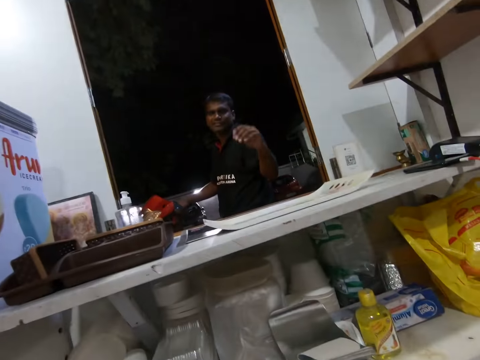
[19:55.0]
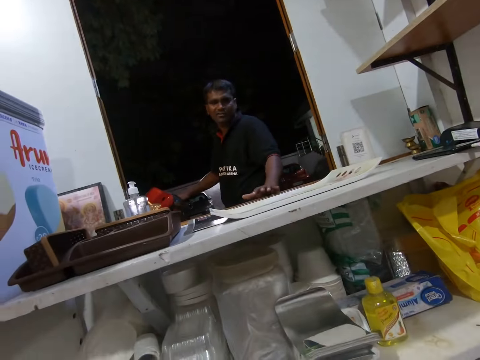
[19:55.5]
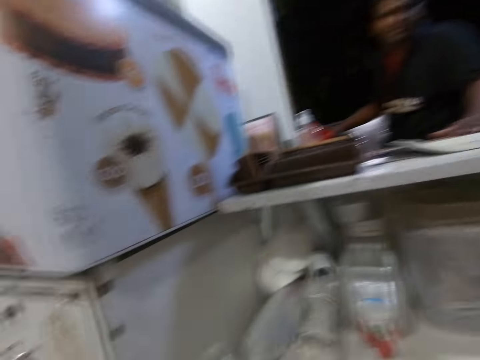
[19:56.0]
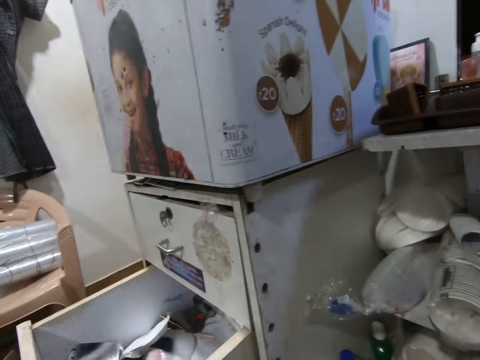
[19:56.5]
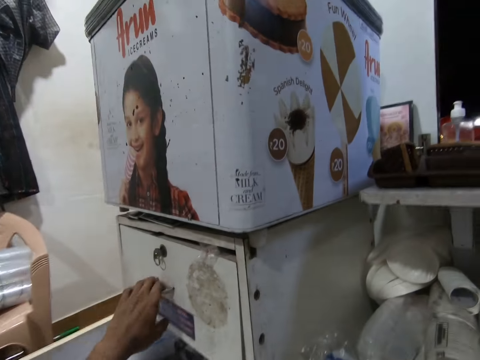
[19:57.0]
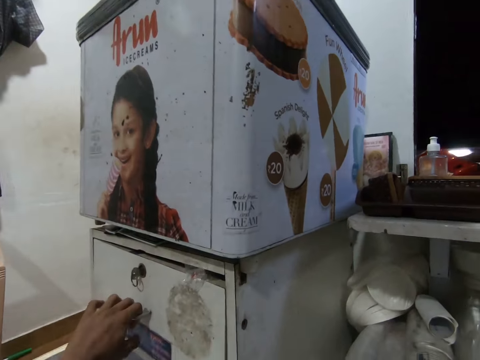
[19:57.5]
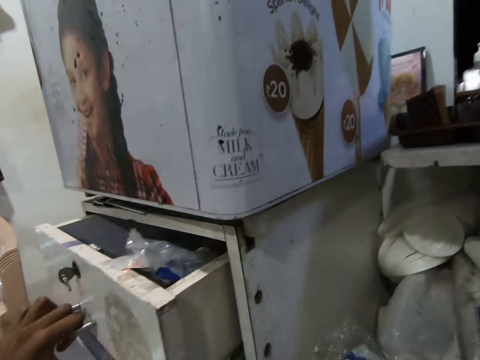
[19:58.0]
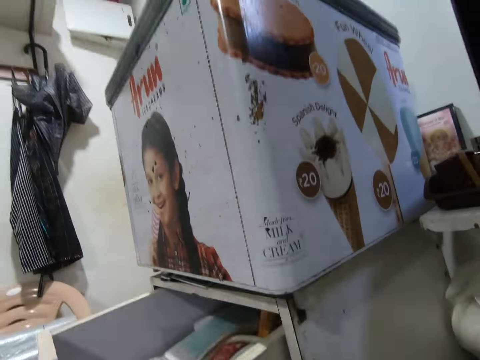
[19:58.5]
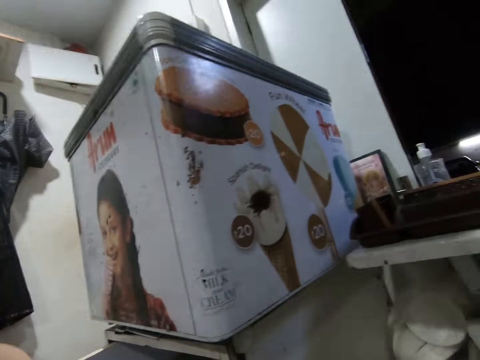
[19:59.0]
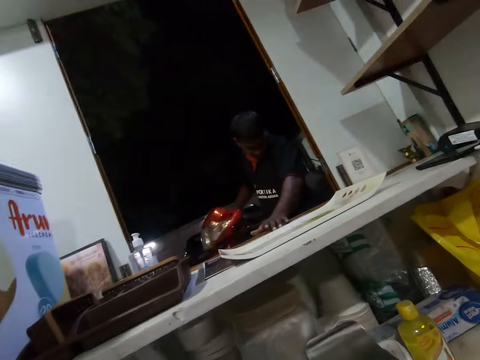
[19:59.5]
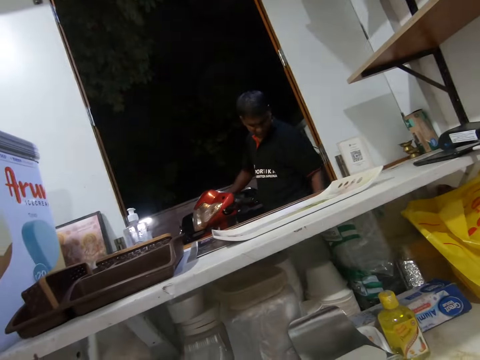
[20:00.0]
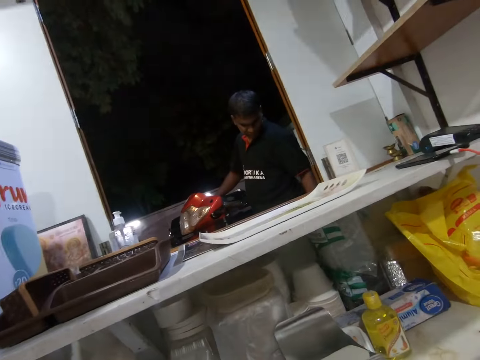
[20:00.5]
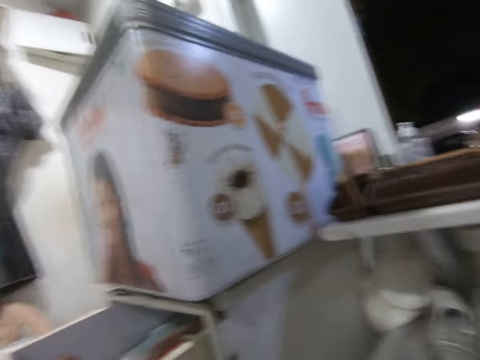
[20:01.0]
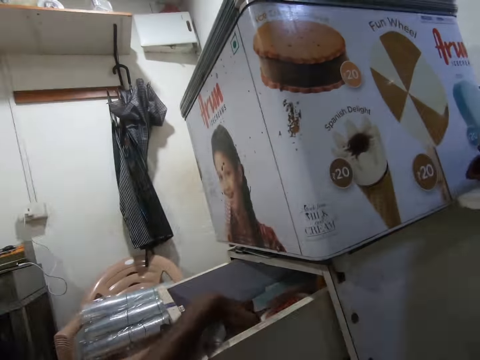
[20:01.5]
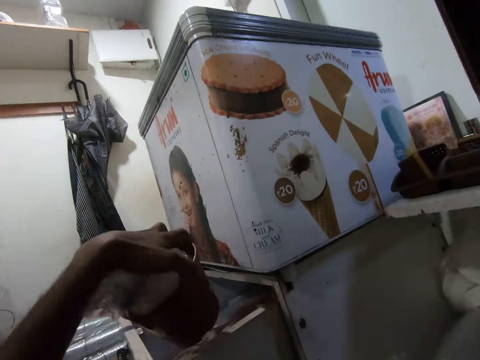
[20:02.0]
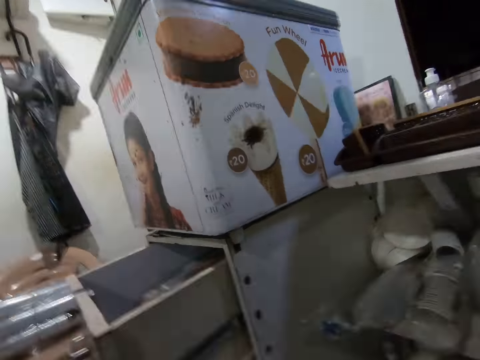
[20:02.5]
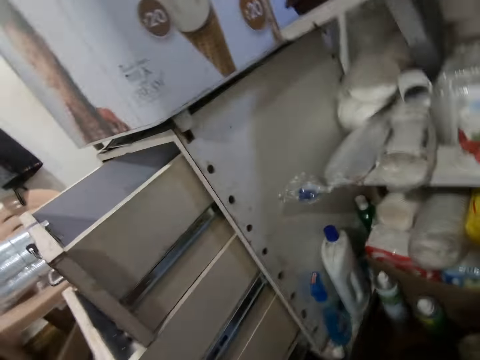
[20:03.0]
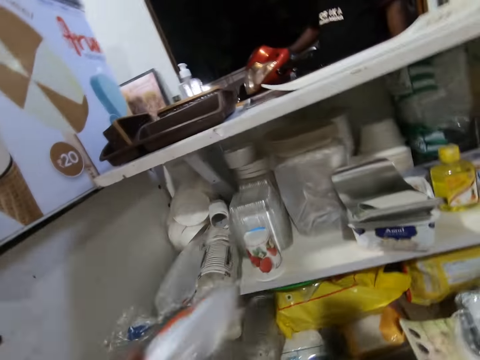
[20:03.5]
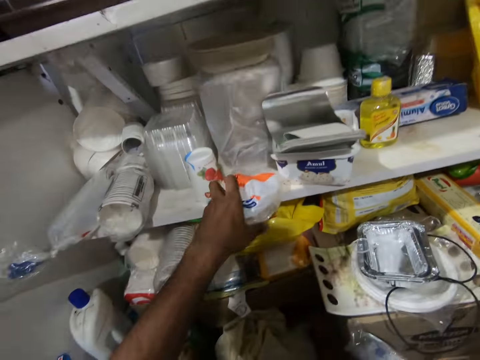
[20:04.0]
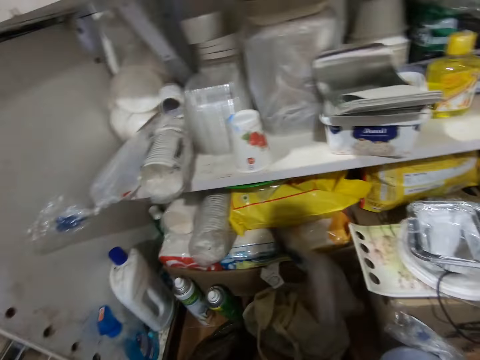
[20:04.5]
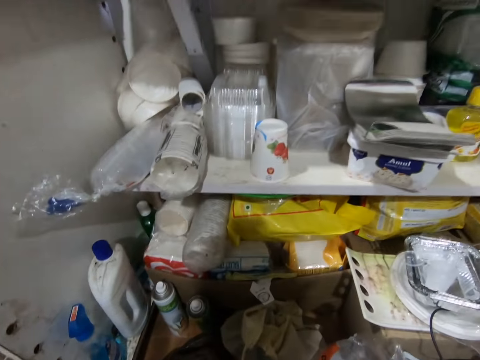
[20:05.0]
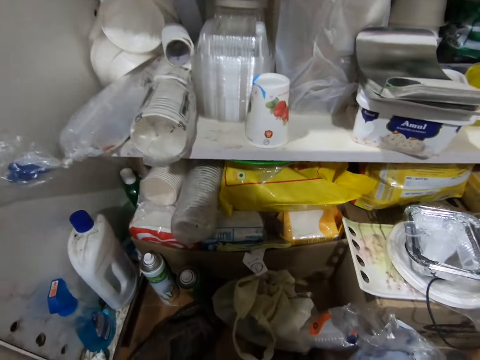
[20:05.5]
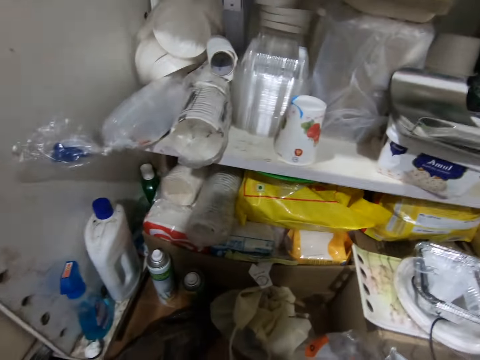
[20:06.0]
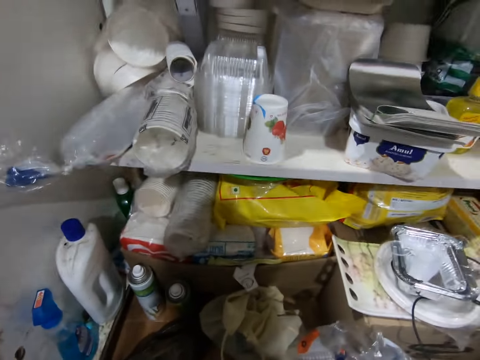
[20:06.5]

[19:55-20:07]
A man places his left hand on the window. The camera wearer speaks to another man and the first man. He pulls a drawer with his left hand. He puts his left hand inside the drawer. He picks a plastic container from the drawer with his left hand. He drops a nylon on the shelf with his left hand.

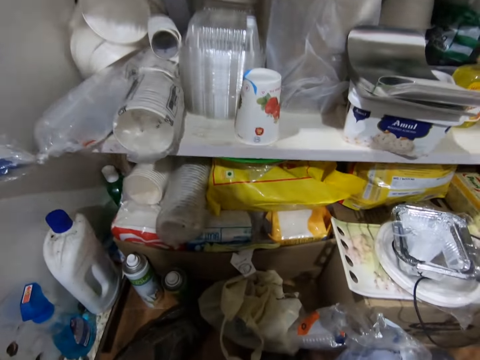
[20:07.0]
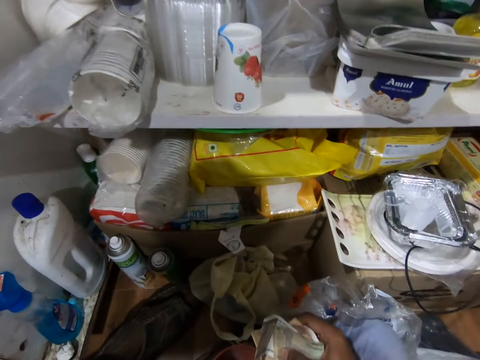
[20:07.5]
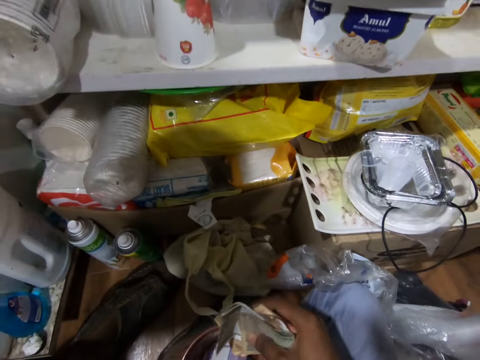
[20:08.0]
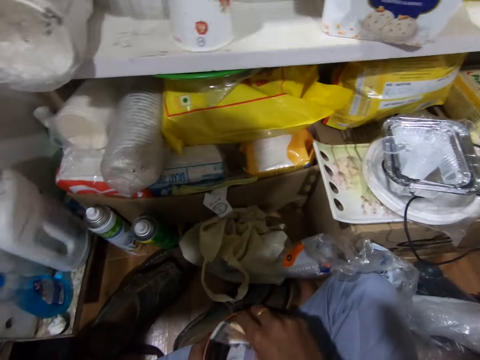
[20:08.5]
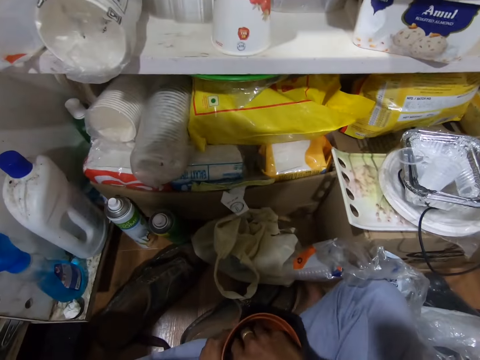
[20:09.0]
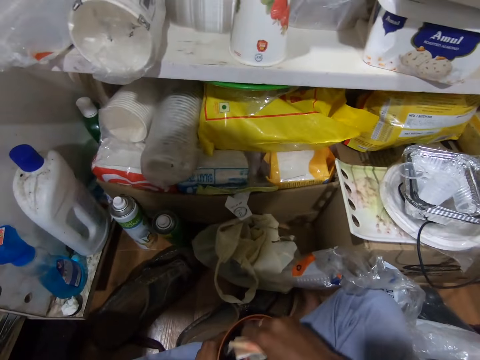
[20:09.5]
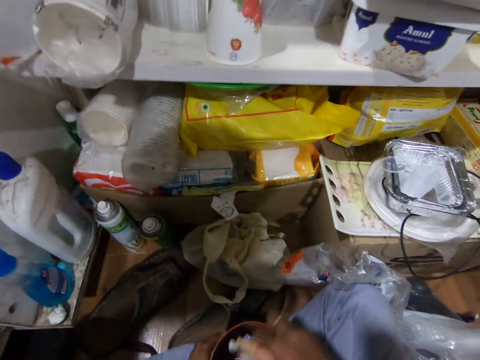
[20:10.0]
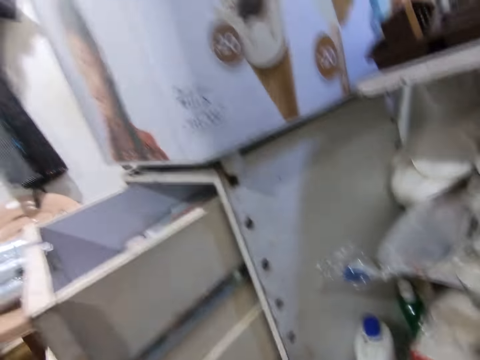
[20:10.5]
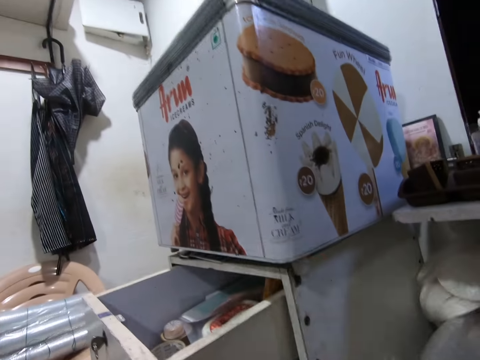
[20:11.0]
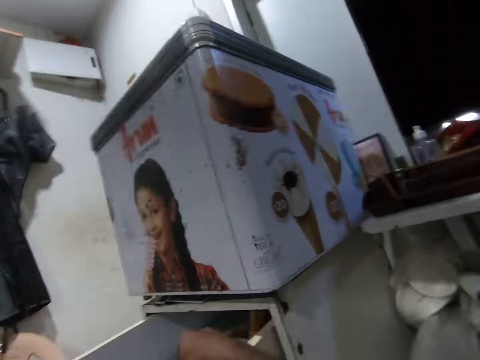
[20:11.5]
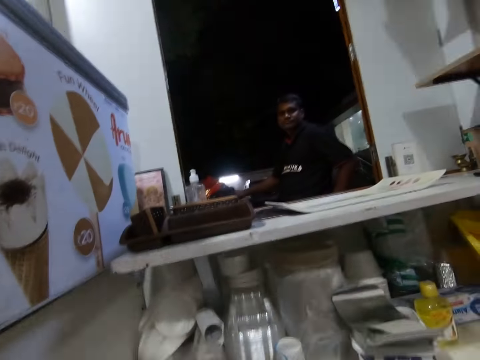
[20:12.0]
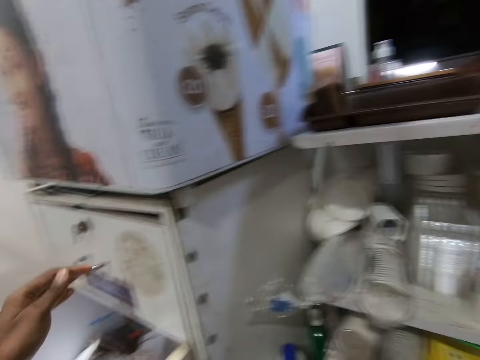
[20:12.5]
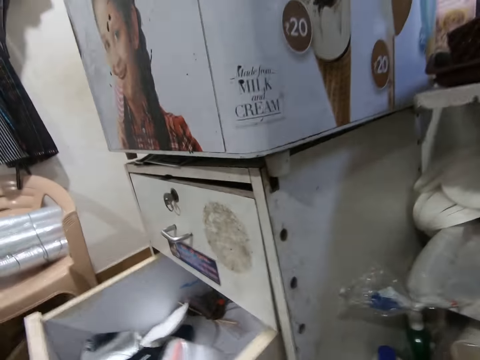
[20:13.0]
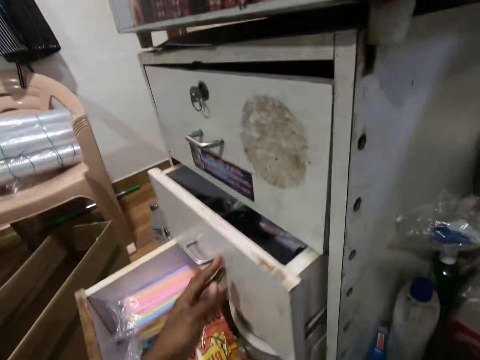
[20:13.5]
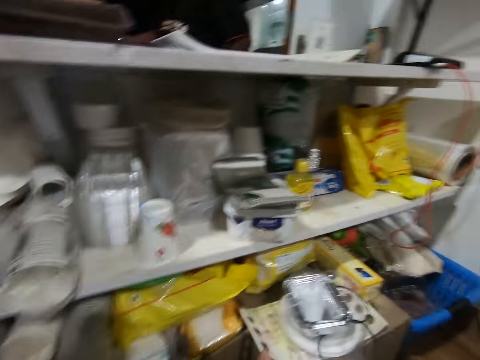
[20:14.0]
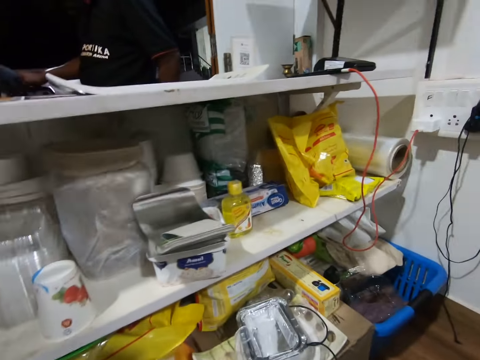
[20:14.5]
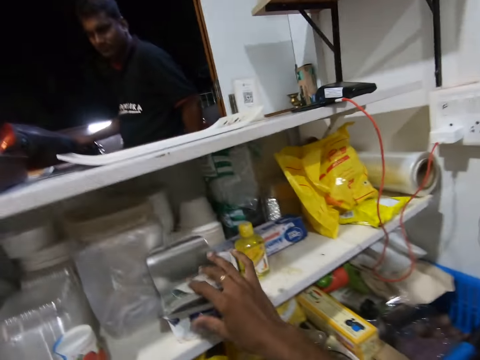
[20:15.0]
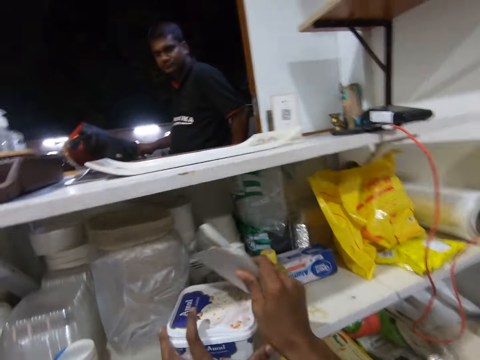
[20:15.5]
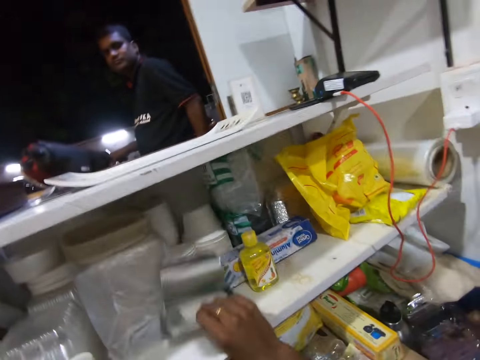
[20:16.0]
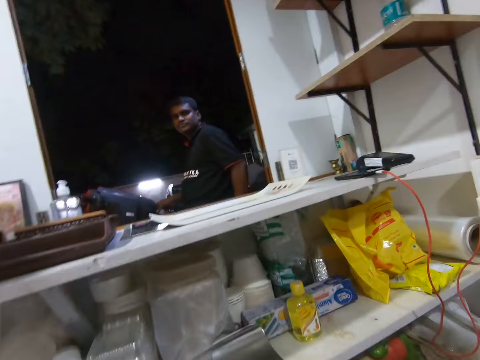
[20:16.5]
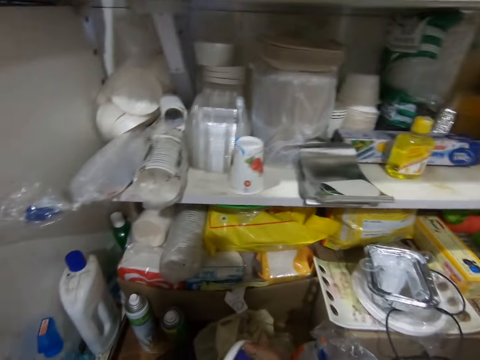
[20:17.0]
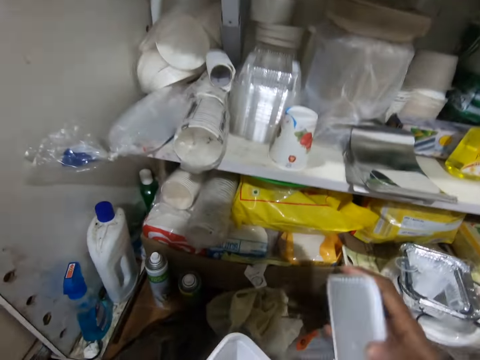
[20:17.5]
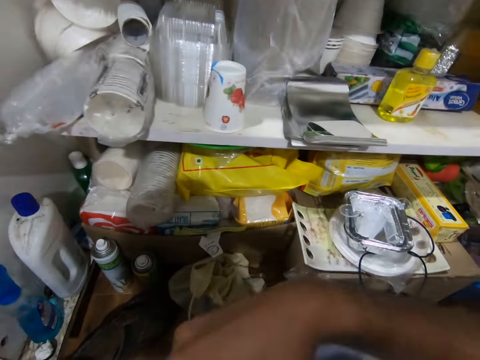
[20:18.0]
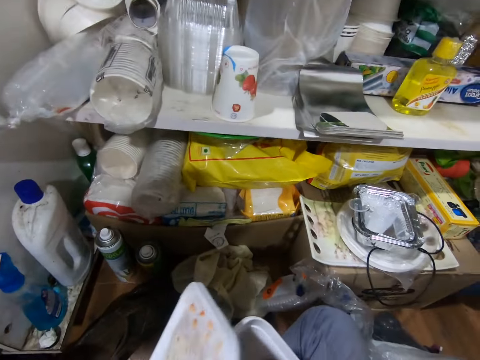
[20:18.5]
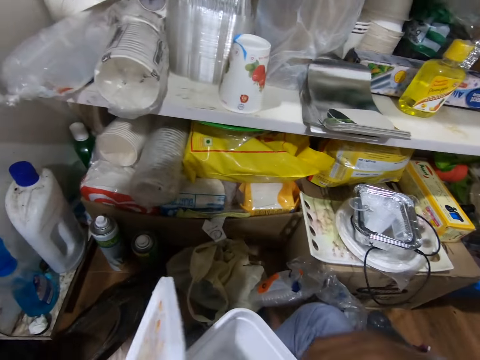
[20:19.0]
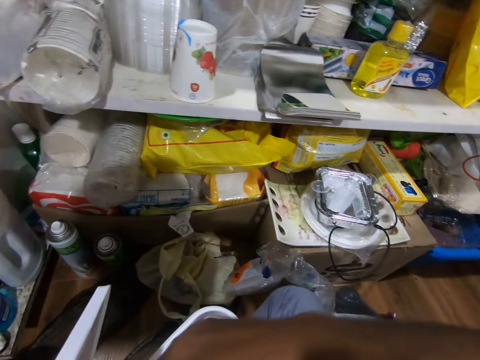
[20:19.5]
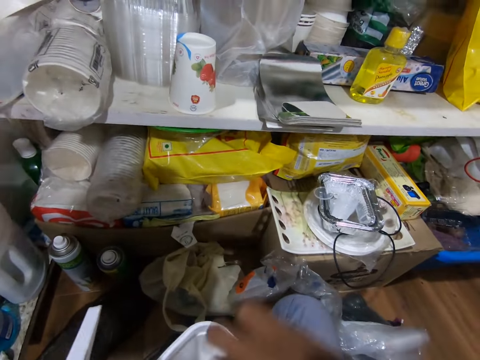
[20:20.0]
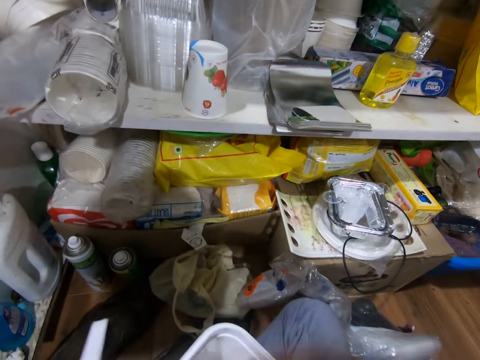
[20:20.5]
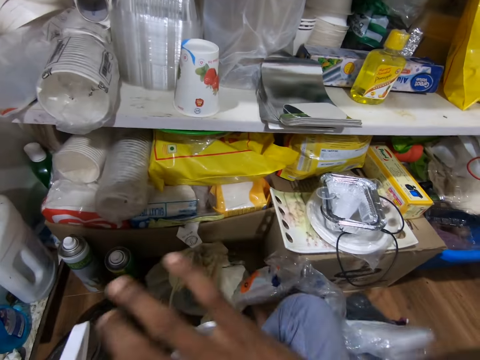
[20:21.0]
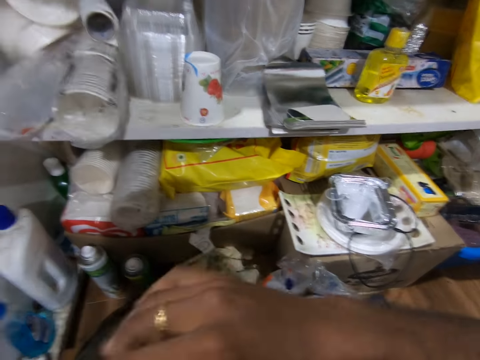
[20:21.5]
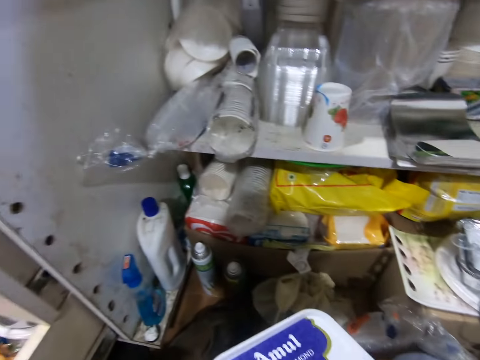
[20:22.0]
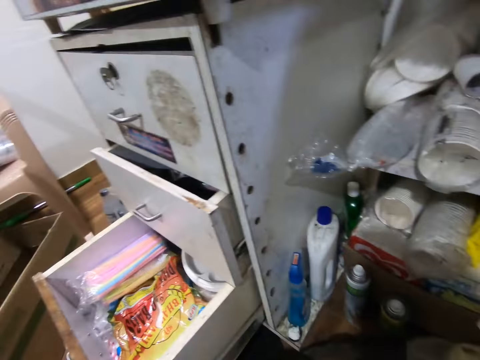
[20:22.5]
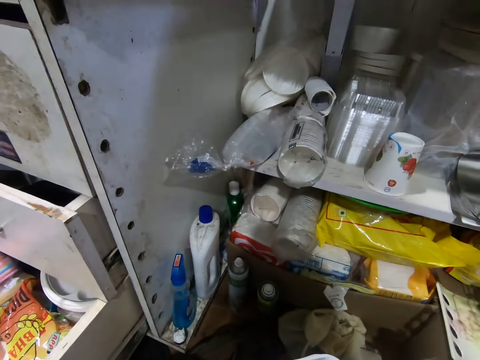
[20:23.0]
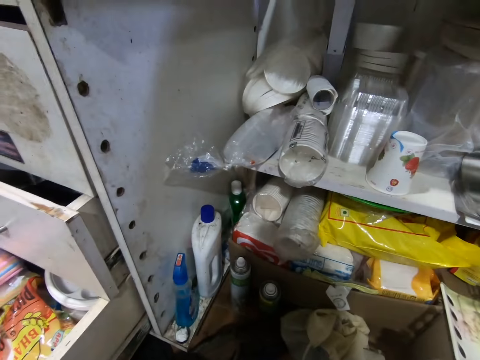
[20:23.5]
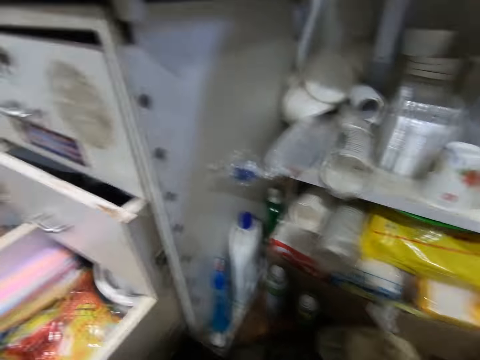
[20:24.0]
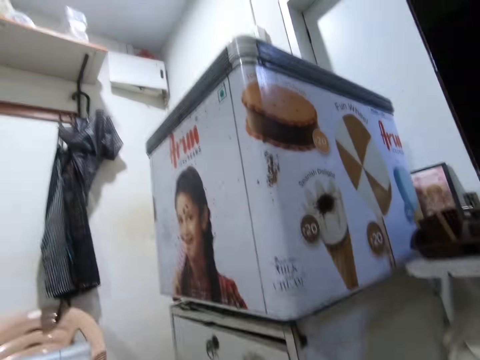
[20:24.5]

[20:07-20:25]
The camera wearer holds money with his right hand. He moves his hand with the money. He takes the money from the plastic container or cup with his right hand. He puts the money in the cup. He lifts the money, puts the money in the cup. He drops the plastic container in his right hand in the drawer. He closes the drawer with his left hand. He talks to a man. The camera wearer picks the aluminum foil tray's lid from the shelf with his right hand. He picks another plastic container or tin from the shelf with his left hand. He drops the aluminum foil tray's lid on the shelf with his right hand. He opens the cover of the tin with his right hand. He picks money from the tin with his right hand. He puts the money in the tin. He covers the tin with the cover in his right hand.
